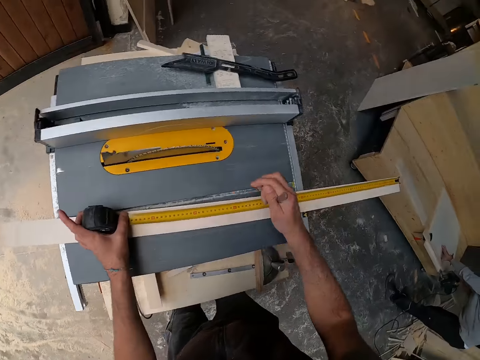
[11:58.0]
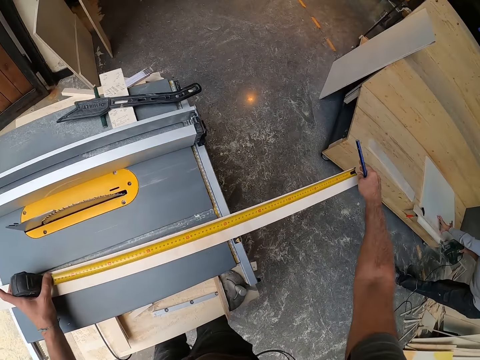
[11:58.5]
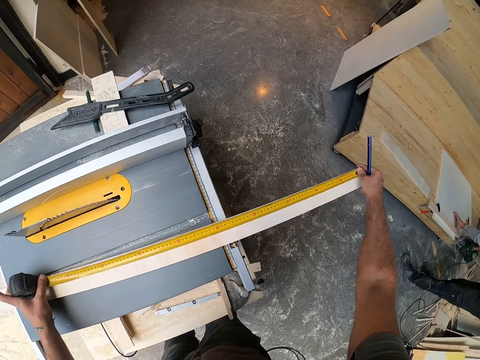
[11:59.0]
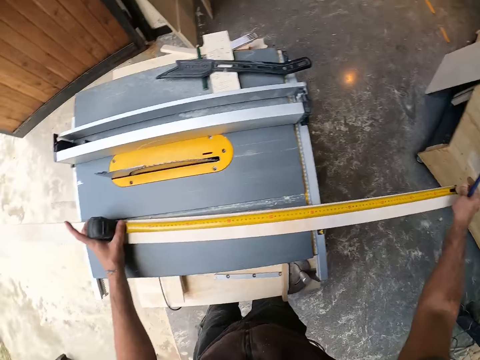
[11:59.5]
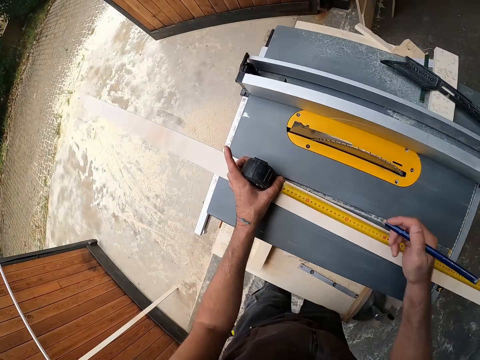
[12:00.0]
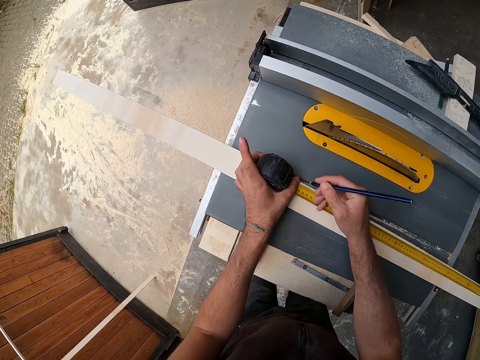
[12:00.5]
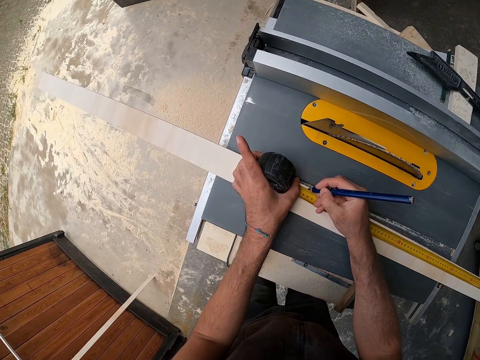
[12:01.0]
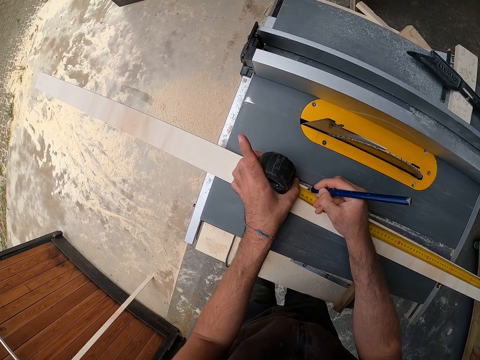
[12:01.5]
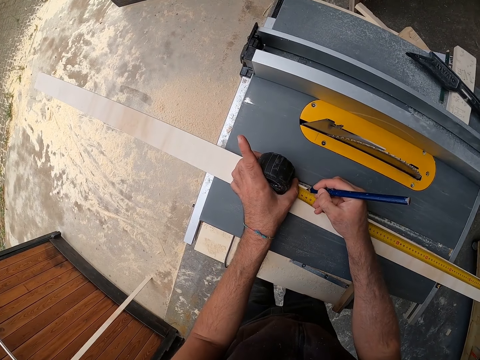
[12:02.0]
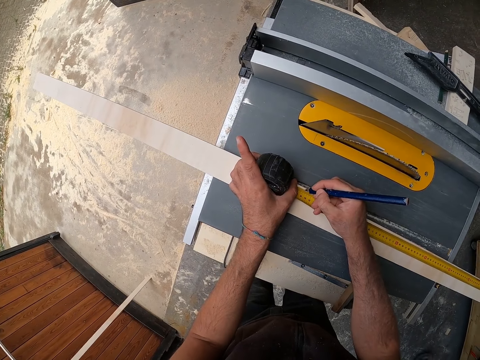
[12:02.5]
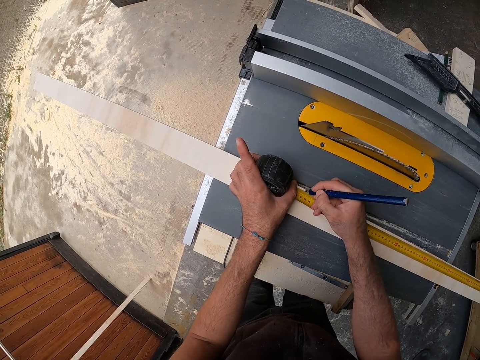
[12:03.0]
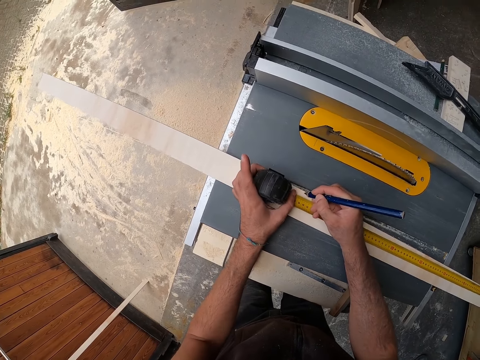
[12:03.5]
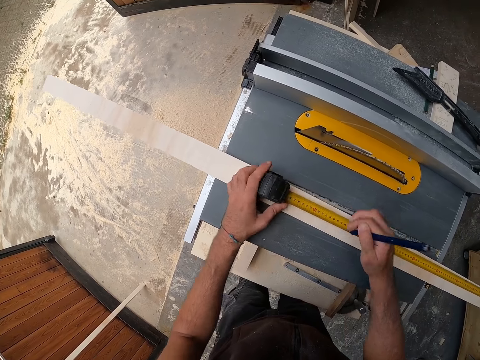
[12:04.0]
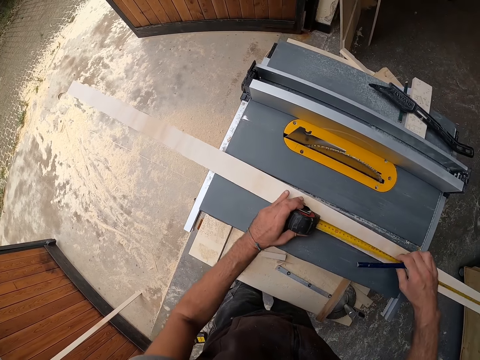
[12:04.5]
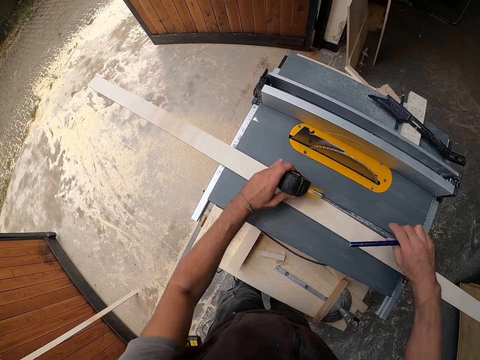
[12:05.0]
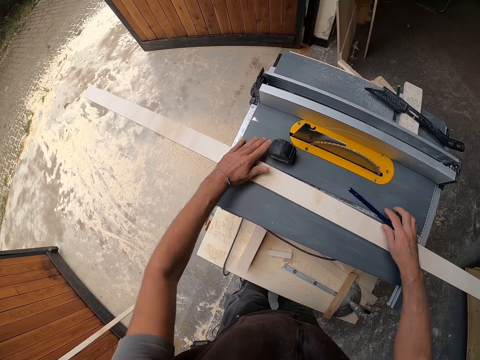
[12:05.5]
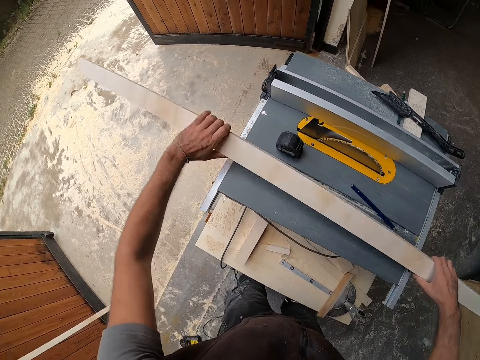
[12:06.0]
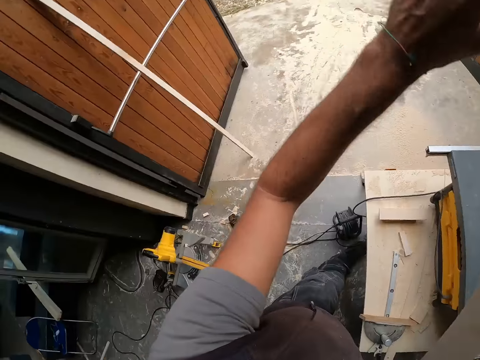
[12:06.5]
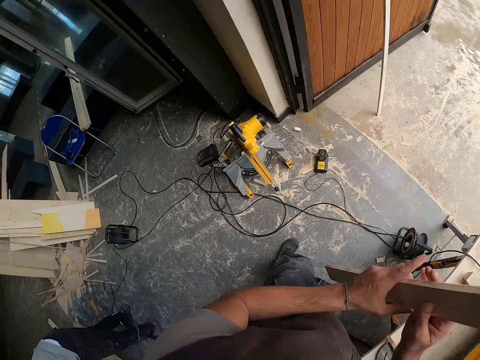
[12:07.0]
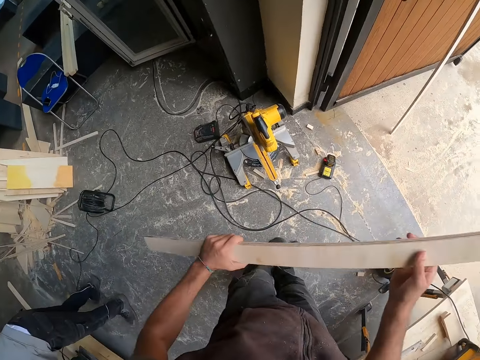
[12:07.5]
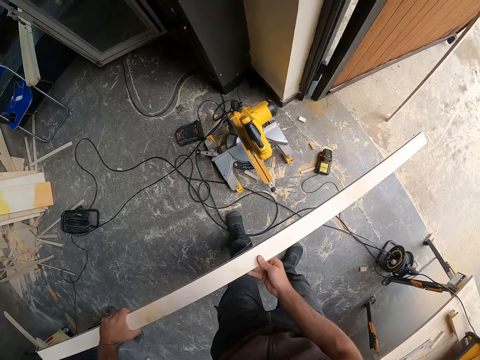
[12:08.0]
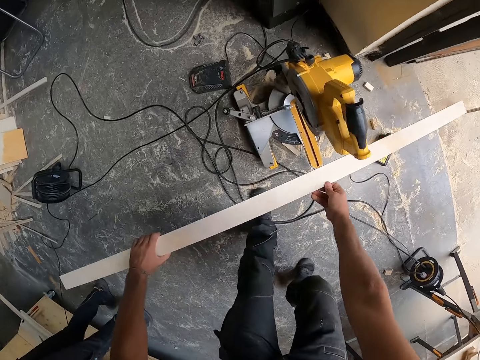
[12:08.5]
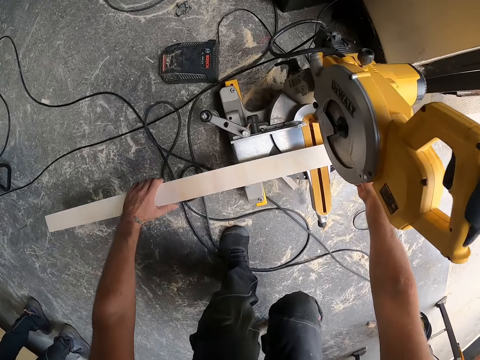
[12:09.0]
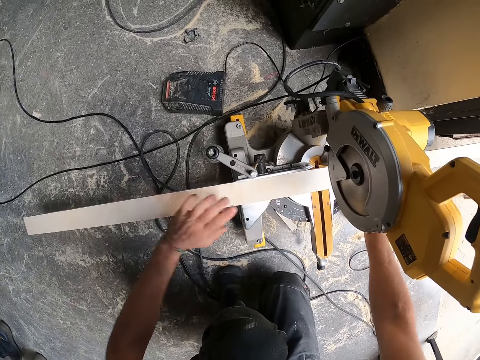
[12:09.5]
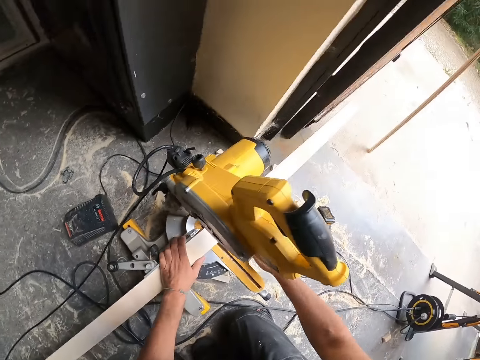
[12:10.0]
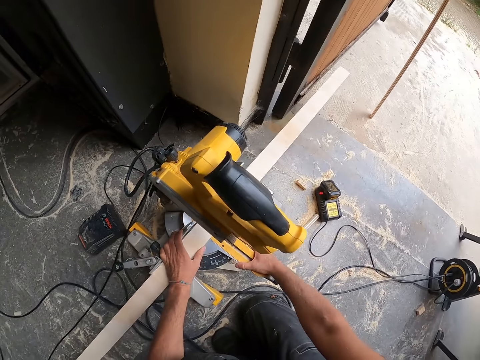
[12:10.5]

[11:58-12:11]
The camera wearer moves the right hand. He measures the piece of wood plank or chipboard on the table saw with the measuring tape or tape measure in both hands. He marks the piece of wood plank with the pen in his right hand. He folds the tape measure. He removes the measuring tape from the plank with both hands. He drops the measuring tape on the table saw with his left hand. He drops the pen on the table saw with his right hand. He picks up the piece of wood plank from the table saw with both hands. He lowers the chipboard. He bends. He drops the piece of wood plank on a beam cutter. He adjusts the piece of wood work on the beam cutter.

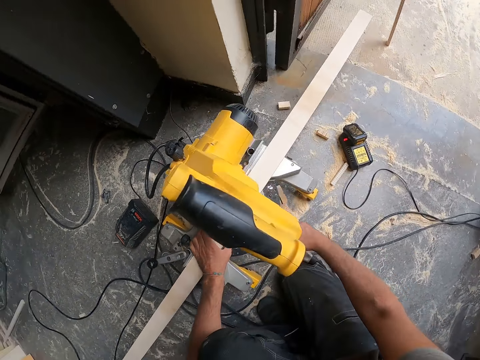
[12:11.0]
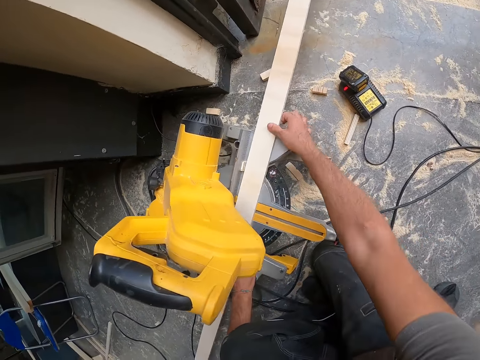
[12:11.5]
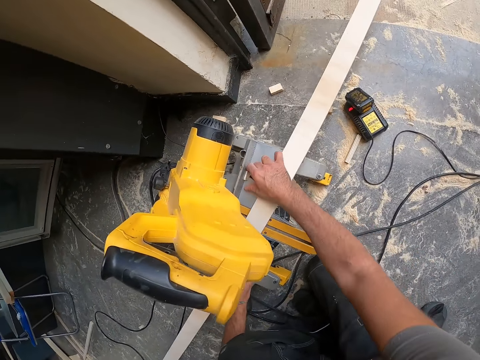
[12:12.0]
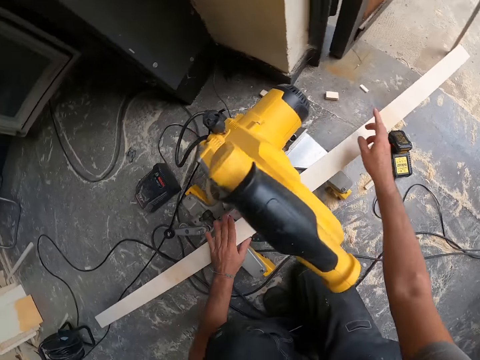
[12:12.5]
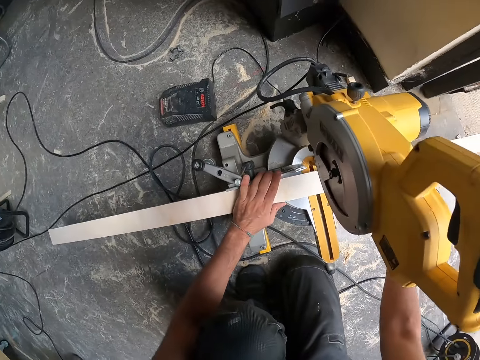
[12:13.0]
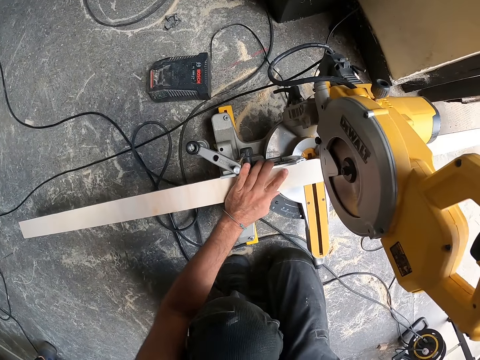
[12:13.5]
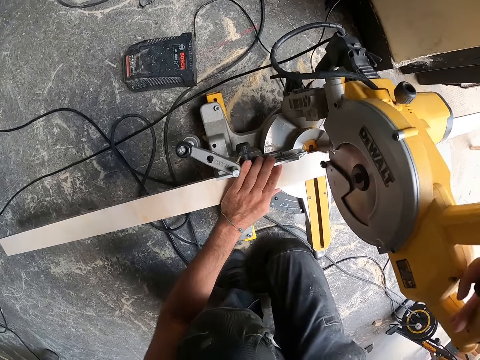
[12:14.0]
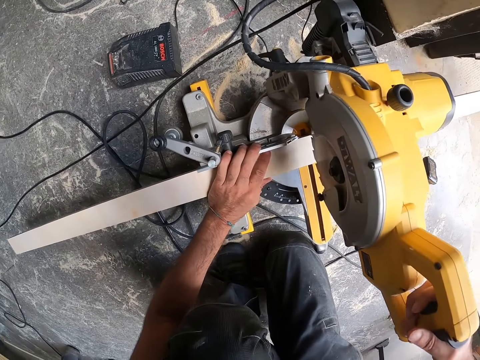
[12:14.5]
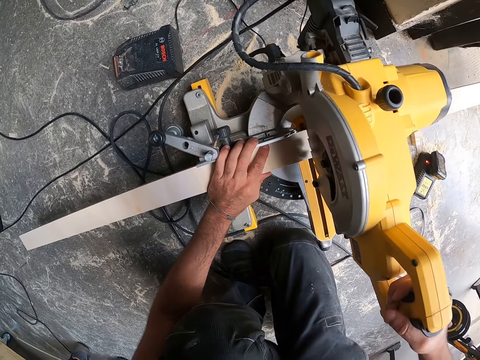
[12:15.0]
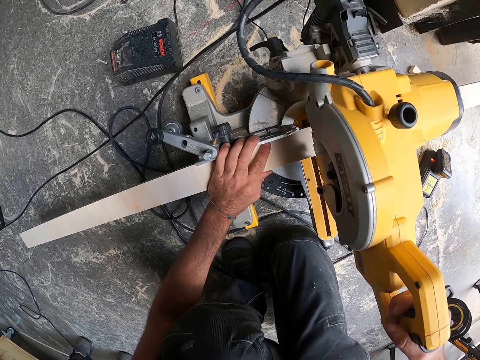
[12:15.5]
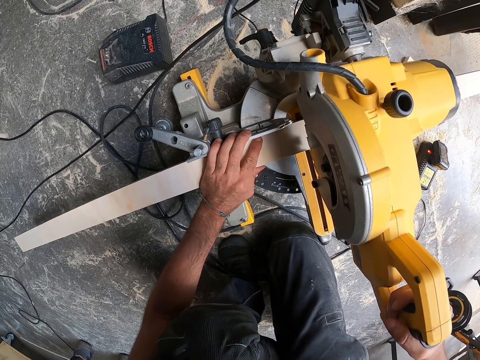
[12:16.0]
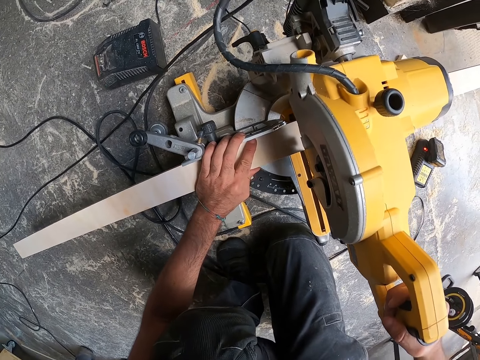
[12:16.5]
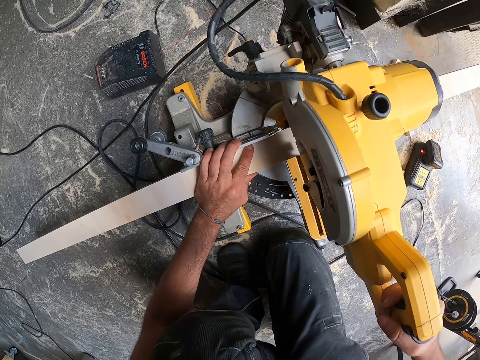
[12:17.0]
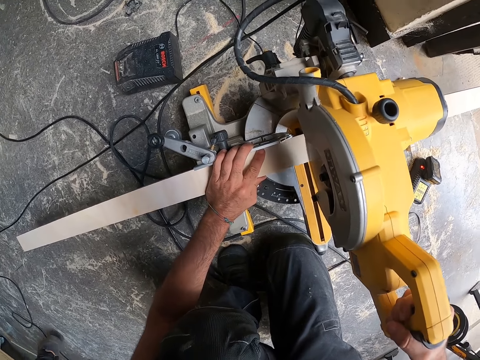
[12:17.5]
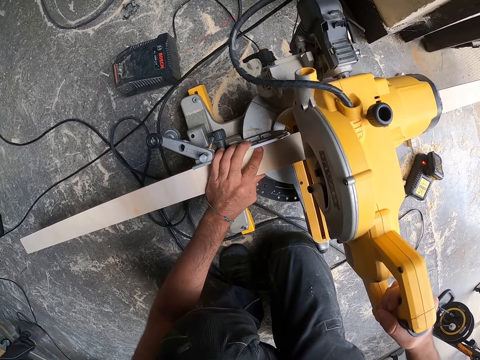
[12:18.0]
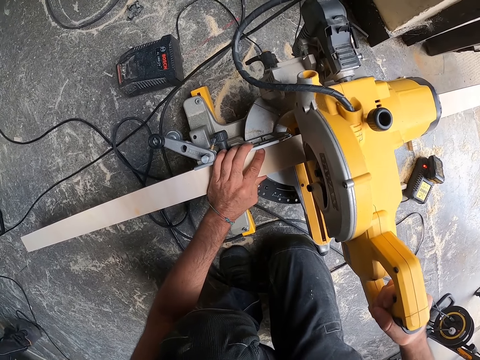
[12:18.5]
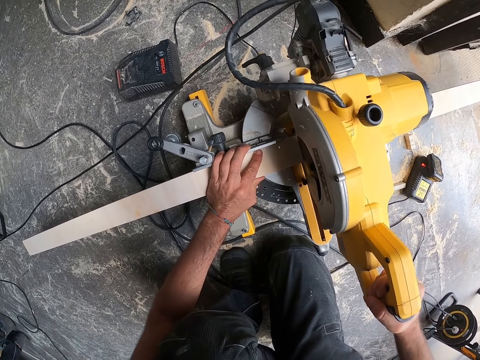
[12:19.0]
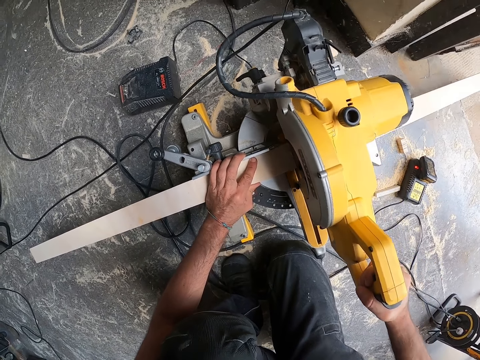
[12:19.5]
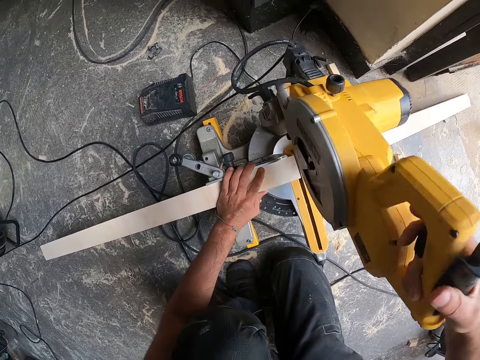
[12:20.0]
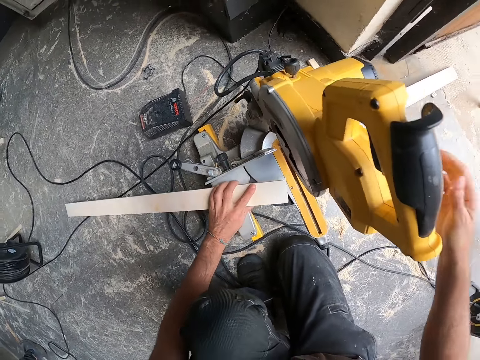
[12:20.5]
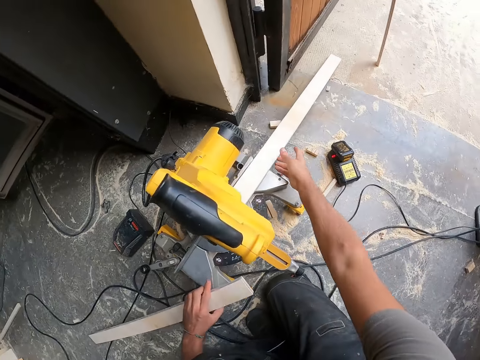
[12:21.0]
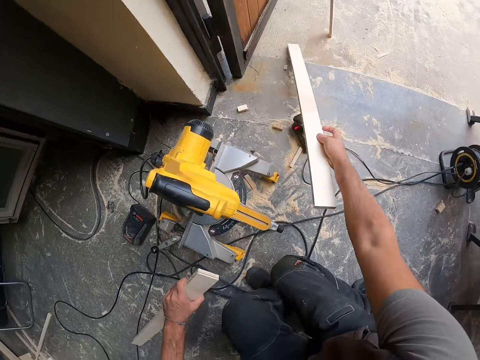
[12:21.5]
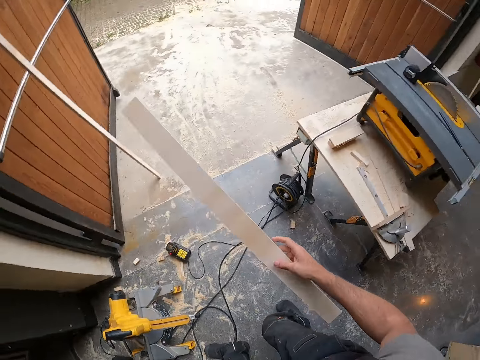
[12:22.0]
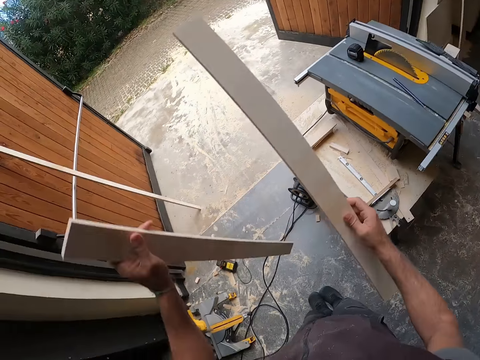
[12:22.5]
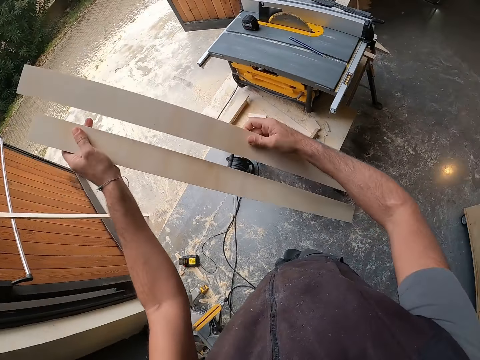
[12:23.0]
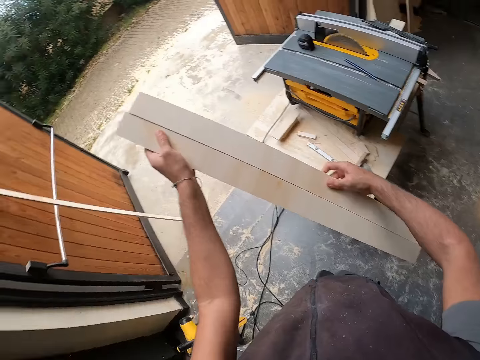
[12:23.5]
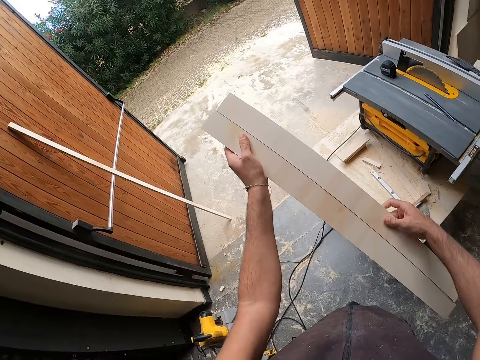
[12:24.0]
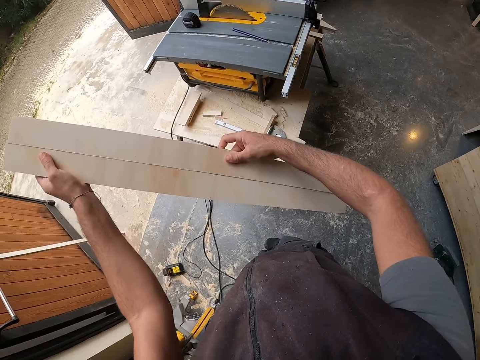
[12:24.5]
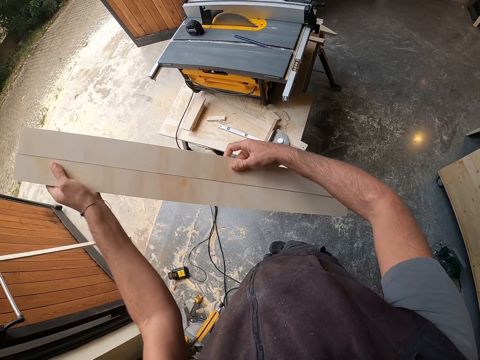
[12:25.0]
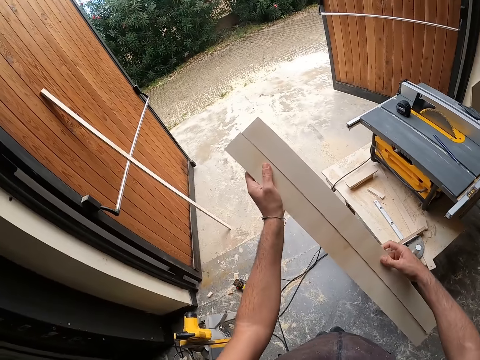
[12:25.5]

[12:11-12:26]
The camera wearer moves the chipboard or wood plank with his right hand. He removes a metal chip from the beam cutter or grinder with his right hand. He throws something. He adjusts the piece of wood work on the beam cutter with his left hand. He pulls the grinder with his right hand. He cuts the piece of wood plank with the beam cutter in his right hand. He picks up the wood plank from the beam cutter with his left hand. He picks the wood plank from the beam cutter with his right hand. He holds the wood planks together in both hands. He puts the chipboards together. He looks at the chipboards.
